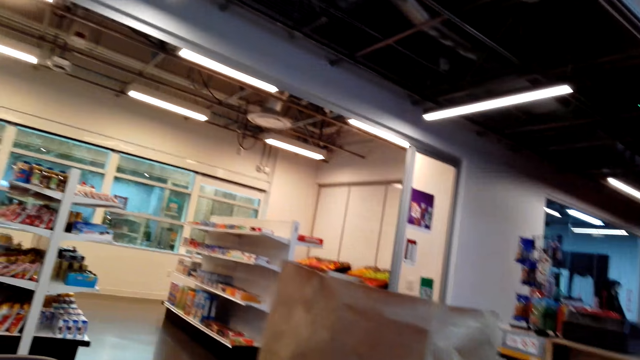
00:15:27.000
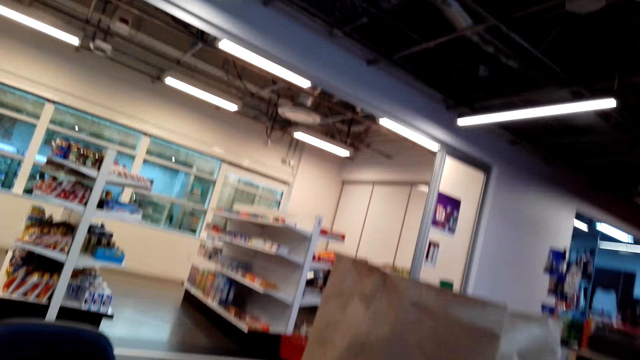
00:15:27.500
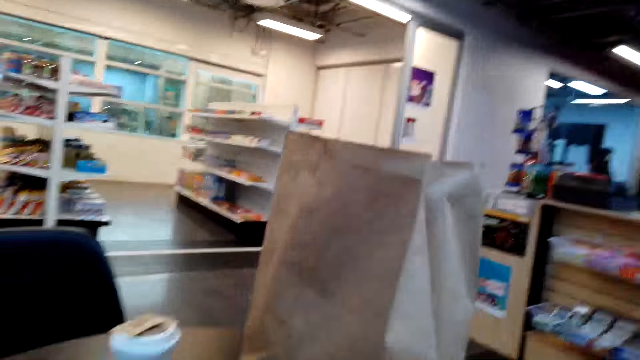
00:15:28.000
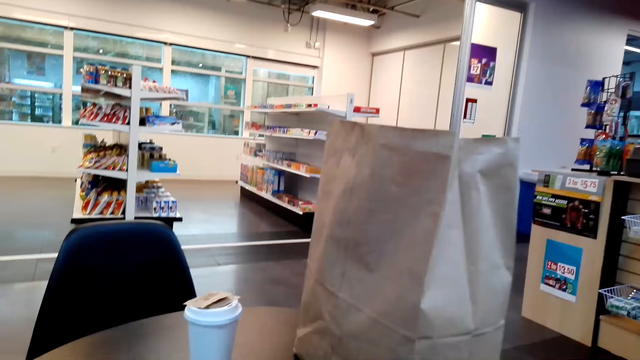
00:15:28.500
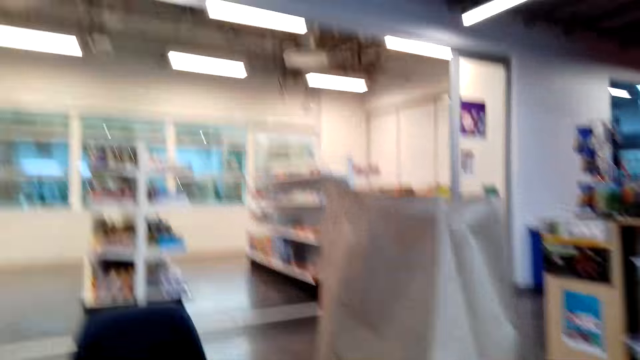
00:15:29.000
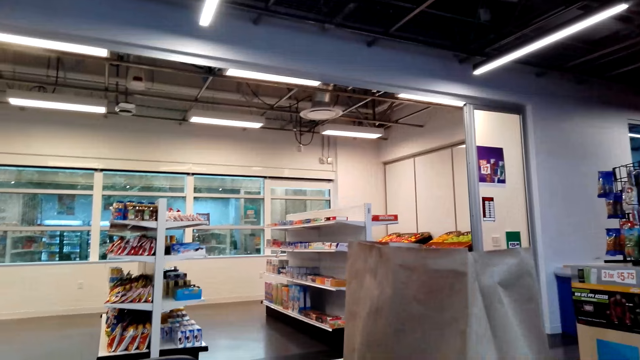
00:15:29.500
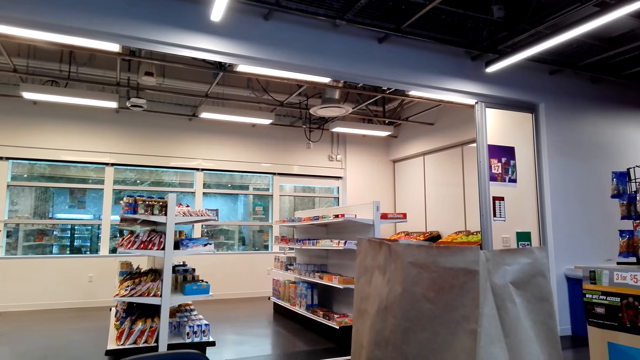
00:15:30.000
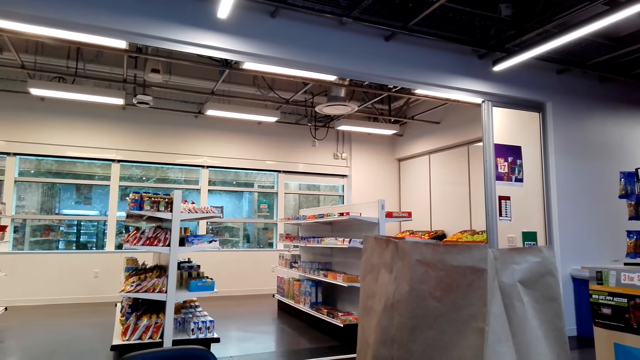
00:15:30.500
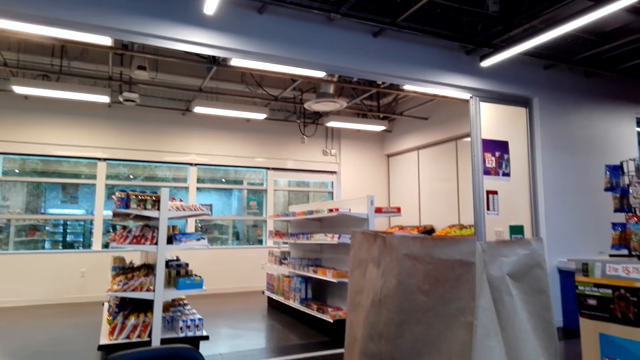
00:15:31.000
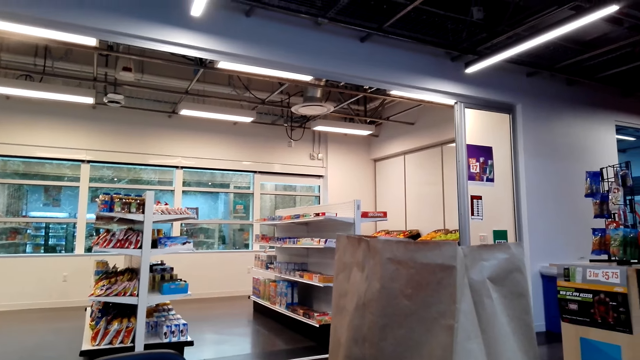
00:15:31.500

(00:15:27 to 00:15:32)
The camera wearer touches a package.

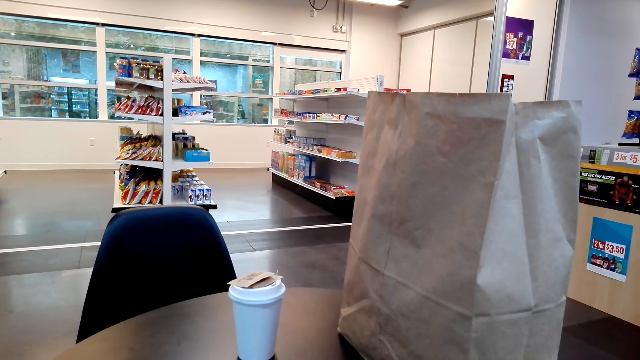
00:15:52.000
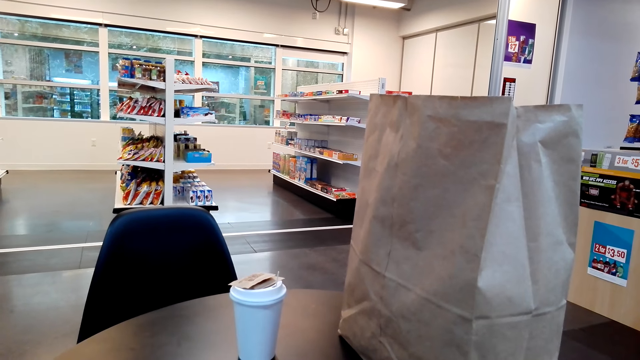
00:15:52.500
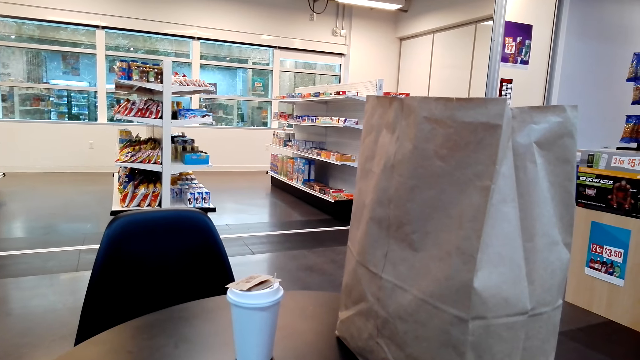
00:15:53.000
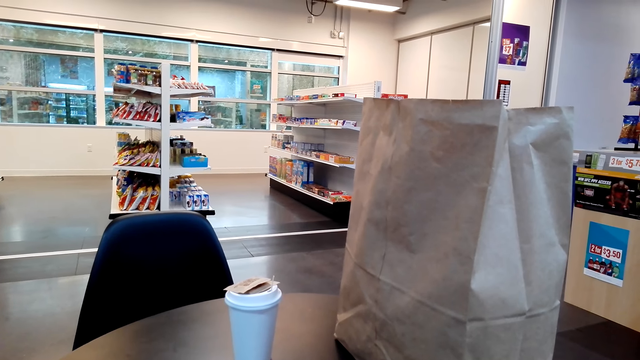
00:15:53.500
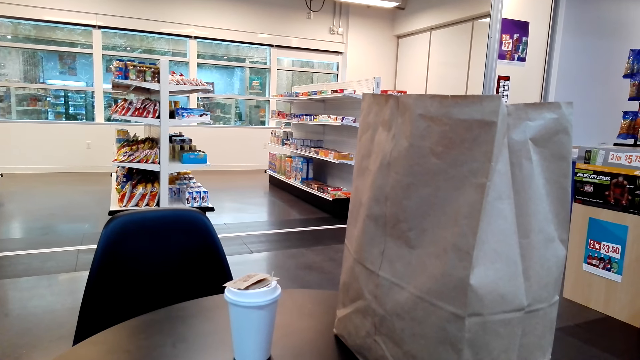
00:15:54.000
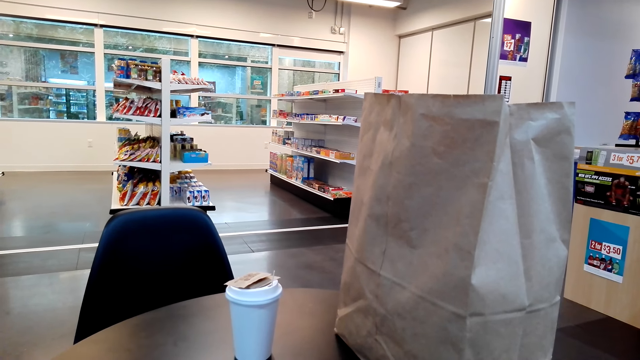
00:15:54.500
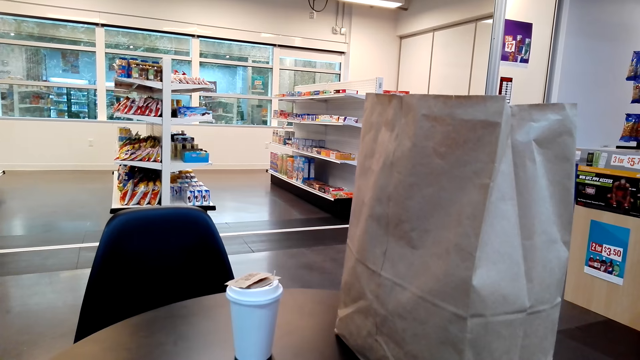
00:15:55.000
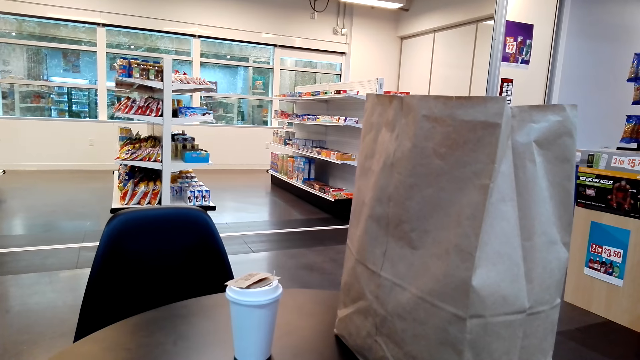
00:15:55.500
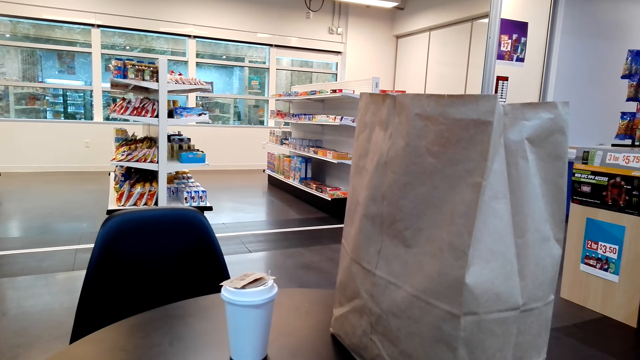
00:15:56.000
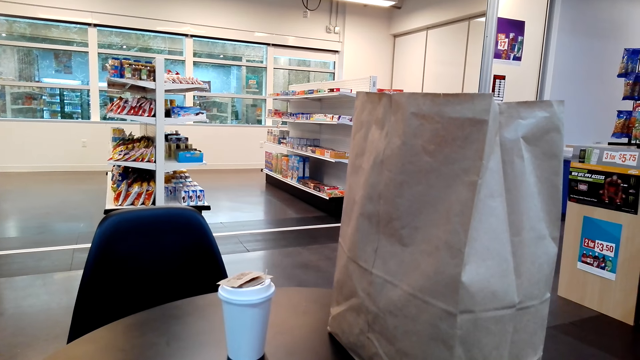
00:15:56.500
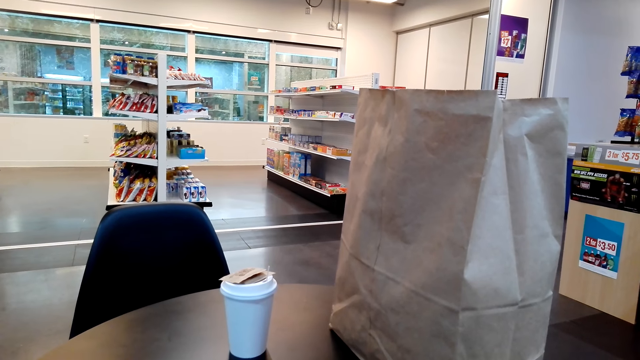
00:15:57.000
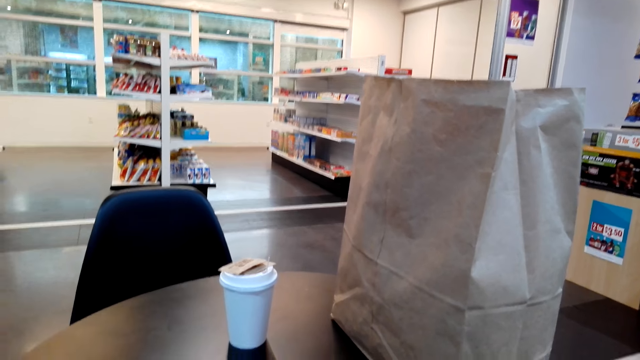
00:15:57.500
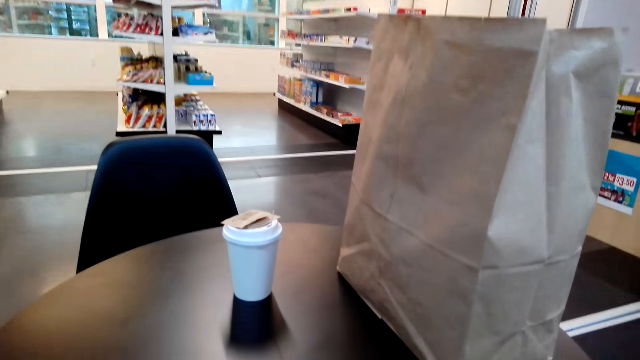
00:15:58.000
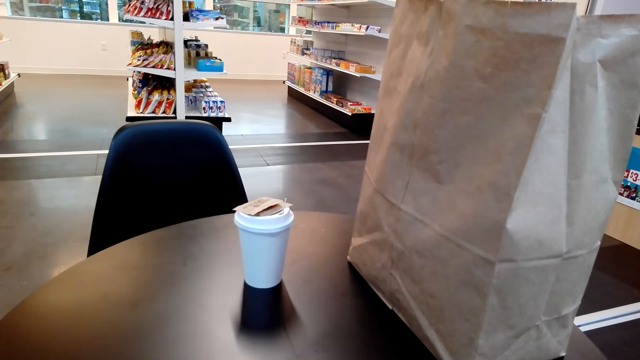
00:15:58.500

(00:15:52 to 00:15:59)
The camera wearer stares at the shopping bag.

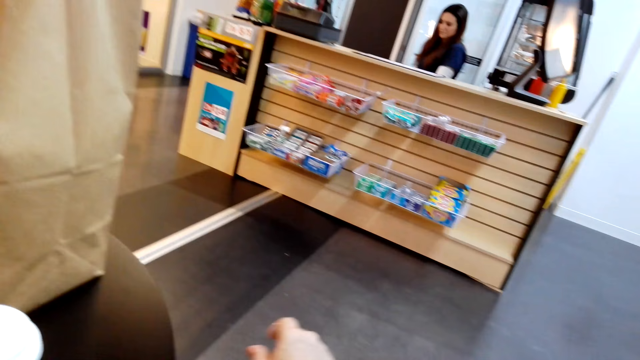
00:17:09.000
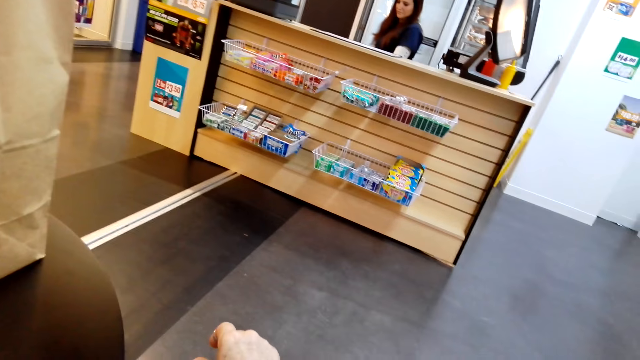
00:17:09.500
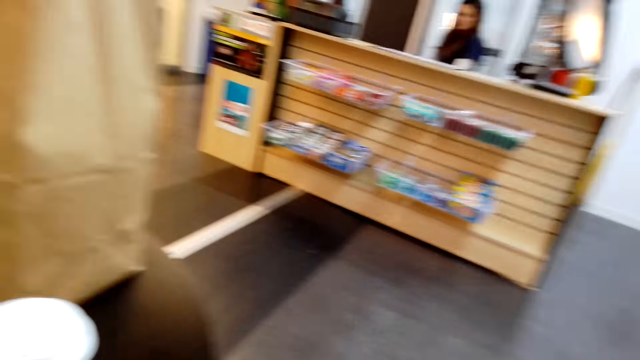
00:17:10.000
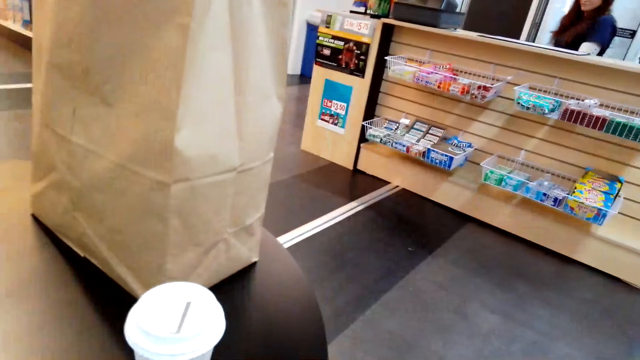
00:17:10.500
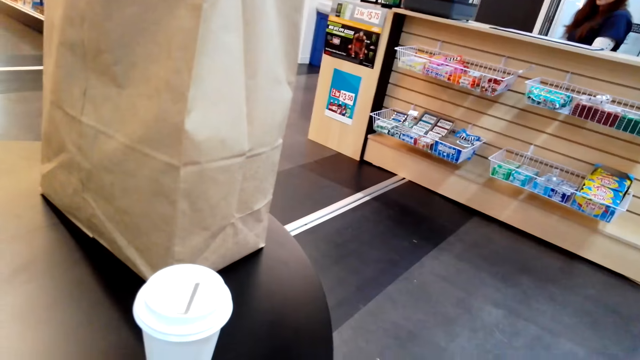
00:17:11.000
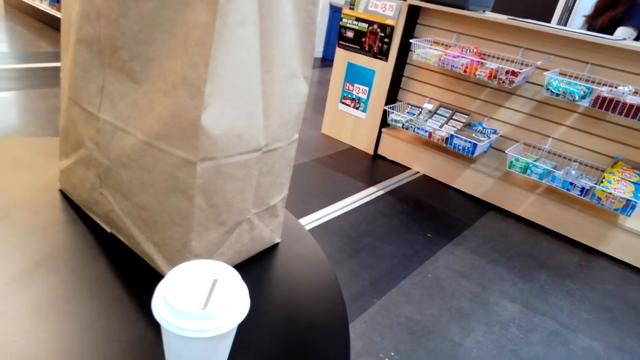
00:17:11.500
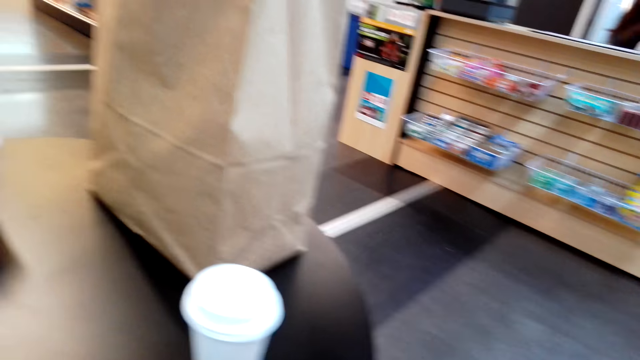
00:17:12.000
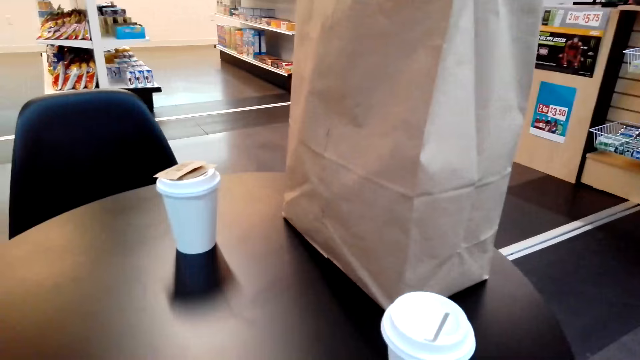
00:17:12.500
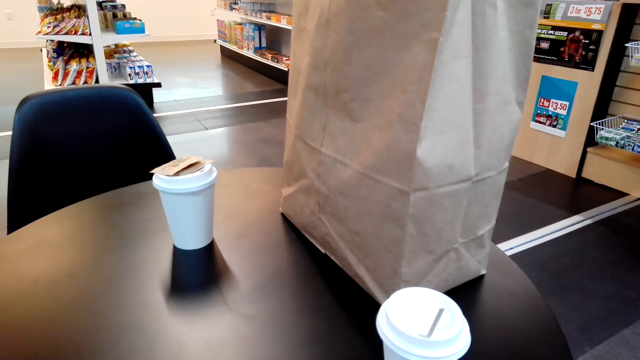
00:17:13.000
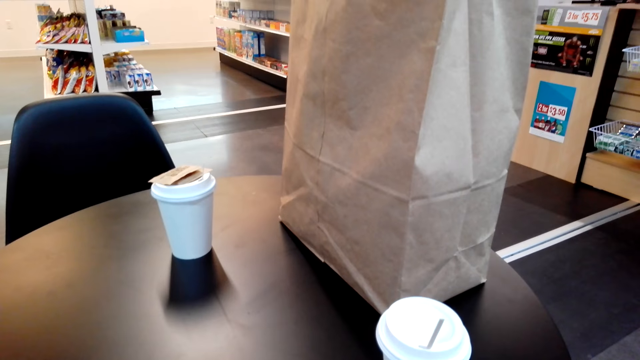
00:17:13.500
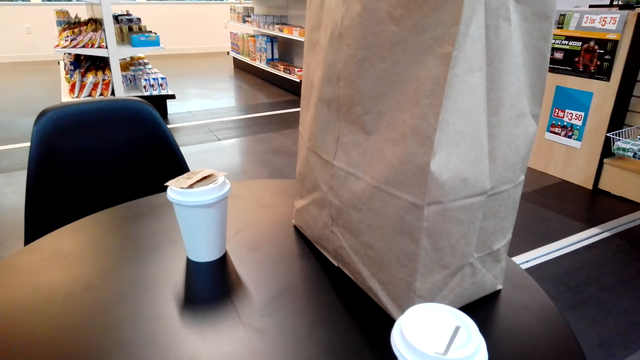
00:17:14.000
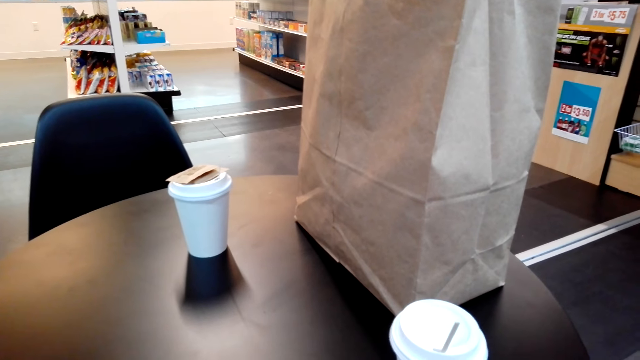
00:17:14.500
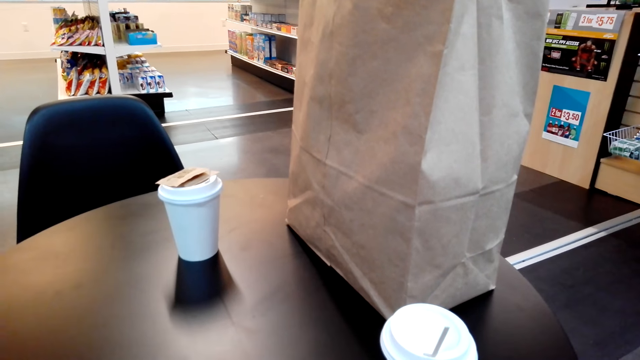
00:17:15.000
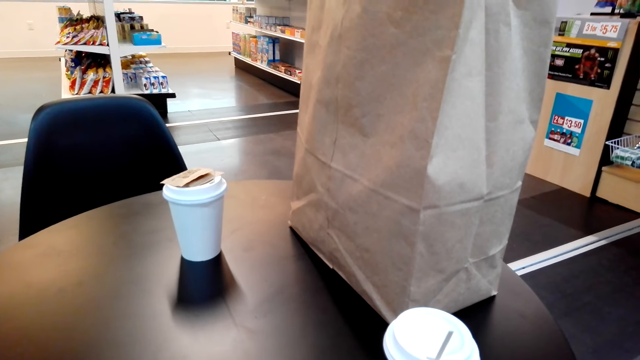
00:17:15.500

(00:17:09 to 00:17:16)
The camera wearer moves her hands.
